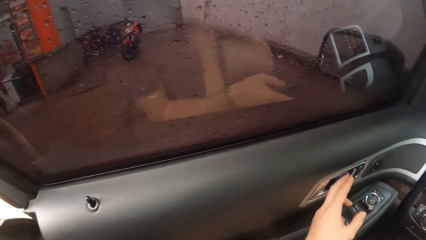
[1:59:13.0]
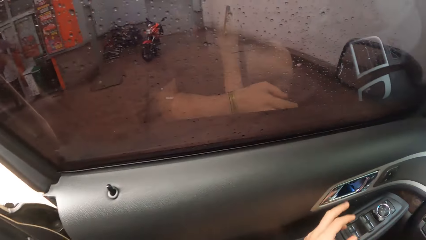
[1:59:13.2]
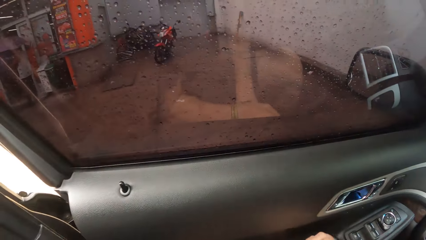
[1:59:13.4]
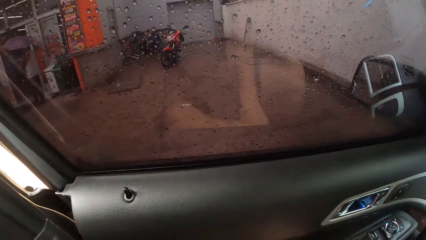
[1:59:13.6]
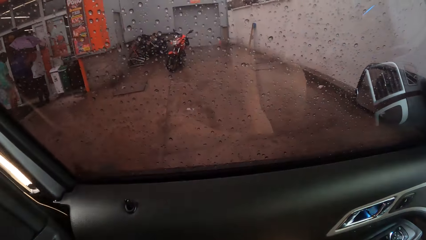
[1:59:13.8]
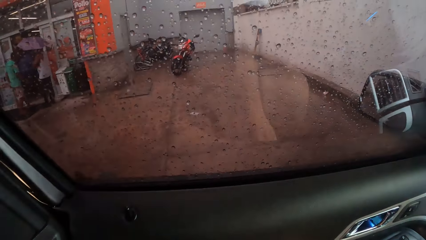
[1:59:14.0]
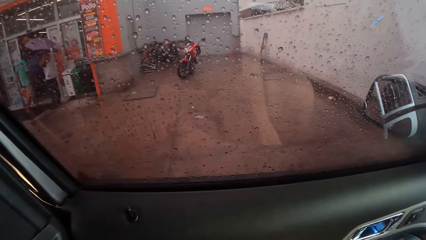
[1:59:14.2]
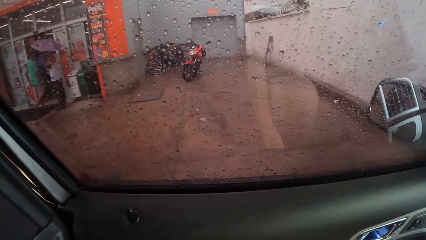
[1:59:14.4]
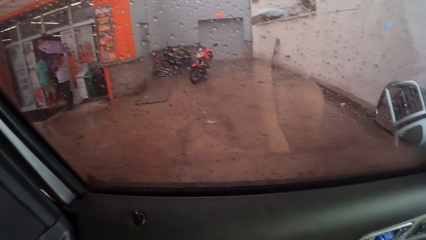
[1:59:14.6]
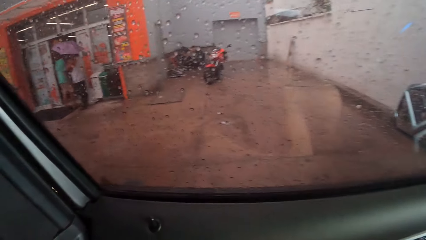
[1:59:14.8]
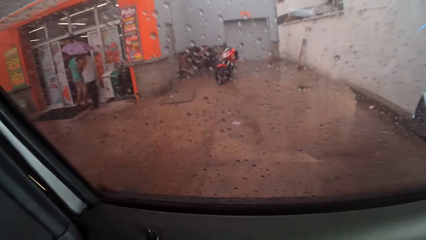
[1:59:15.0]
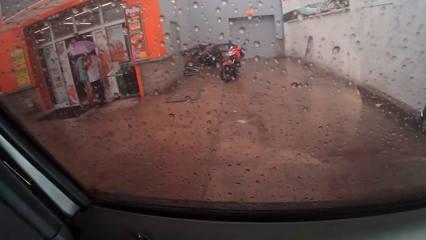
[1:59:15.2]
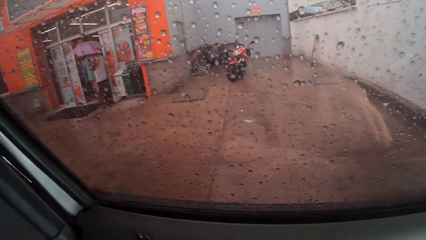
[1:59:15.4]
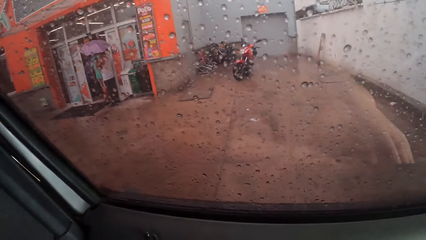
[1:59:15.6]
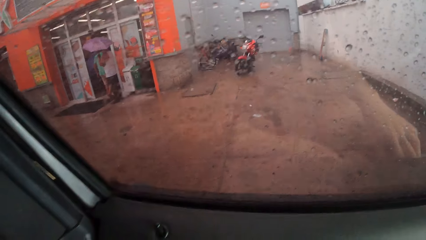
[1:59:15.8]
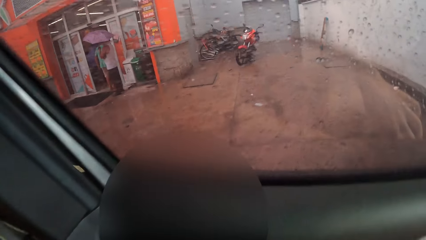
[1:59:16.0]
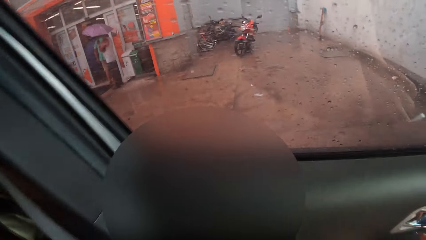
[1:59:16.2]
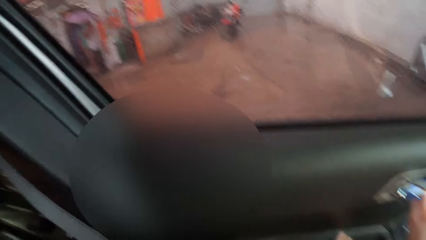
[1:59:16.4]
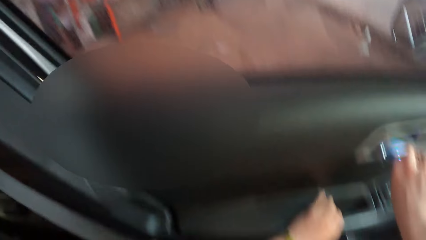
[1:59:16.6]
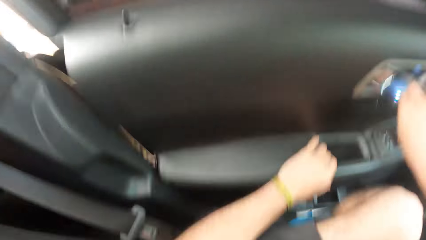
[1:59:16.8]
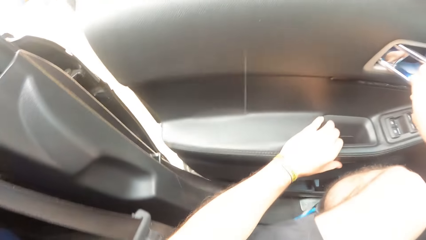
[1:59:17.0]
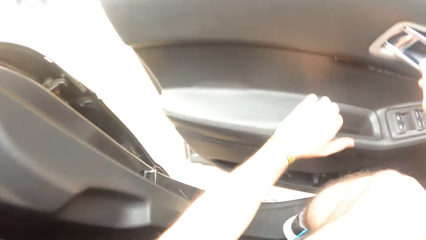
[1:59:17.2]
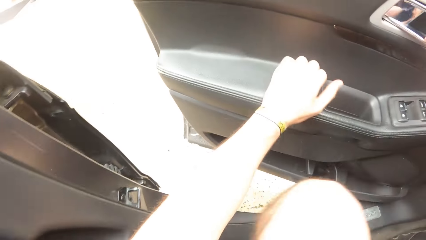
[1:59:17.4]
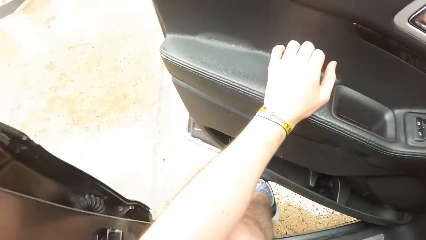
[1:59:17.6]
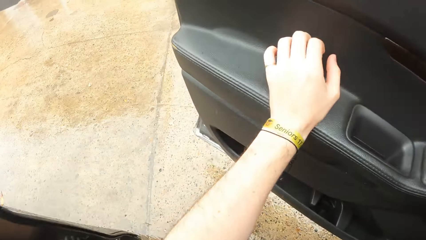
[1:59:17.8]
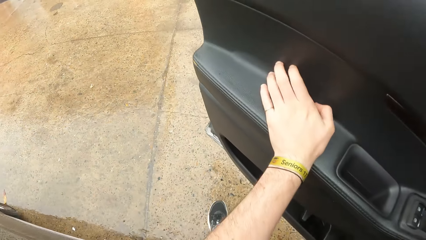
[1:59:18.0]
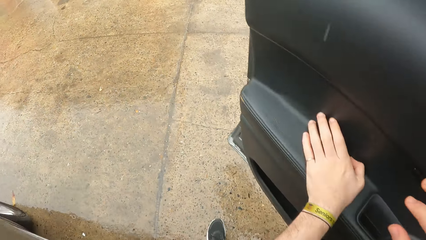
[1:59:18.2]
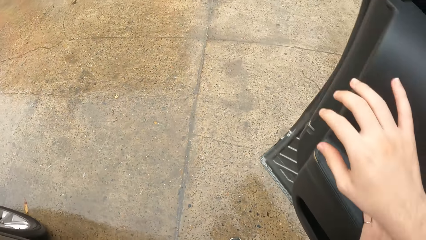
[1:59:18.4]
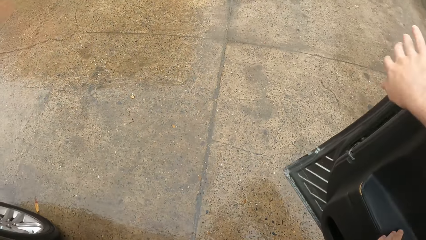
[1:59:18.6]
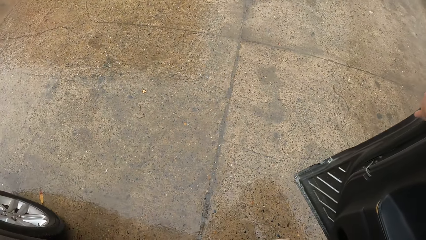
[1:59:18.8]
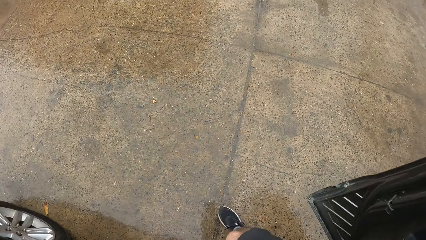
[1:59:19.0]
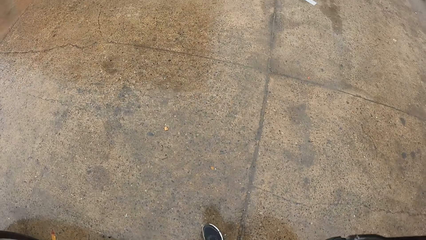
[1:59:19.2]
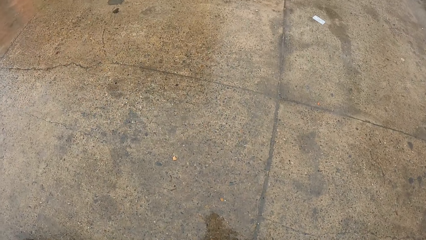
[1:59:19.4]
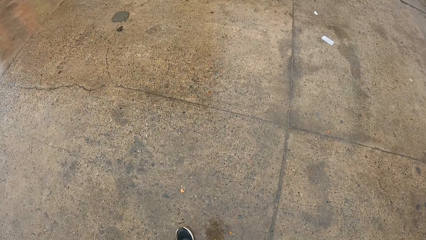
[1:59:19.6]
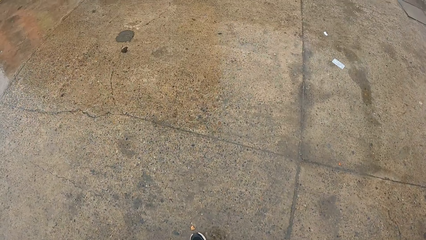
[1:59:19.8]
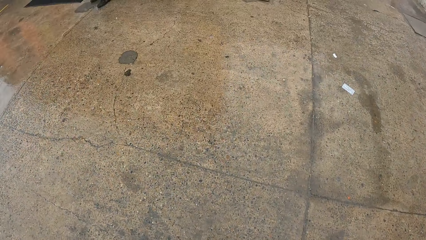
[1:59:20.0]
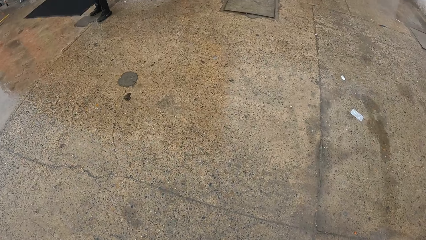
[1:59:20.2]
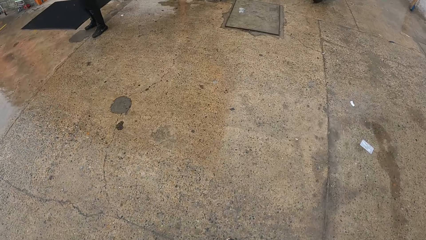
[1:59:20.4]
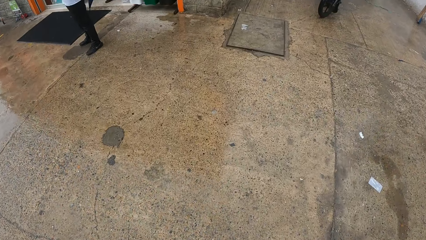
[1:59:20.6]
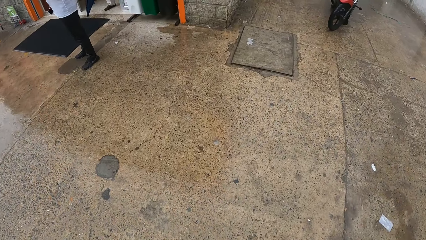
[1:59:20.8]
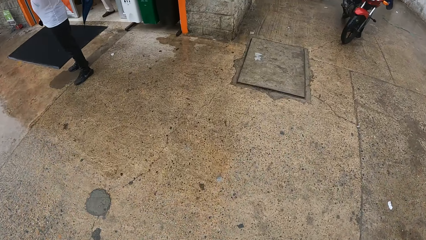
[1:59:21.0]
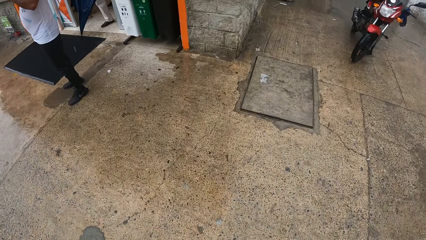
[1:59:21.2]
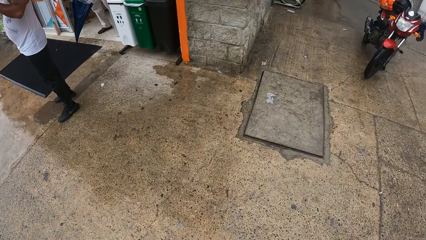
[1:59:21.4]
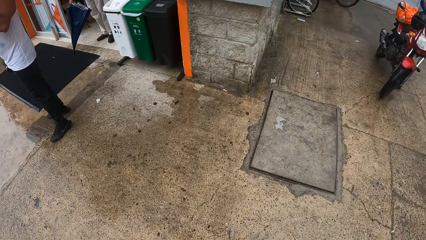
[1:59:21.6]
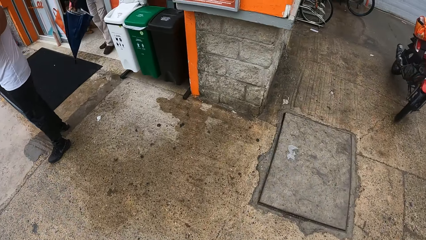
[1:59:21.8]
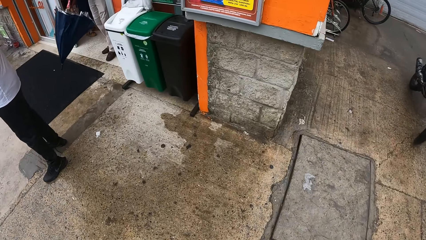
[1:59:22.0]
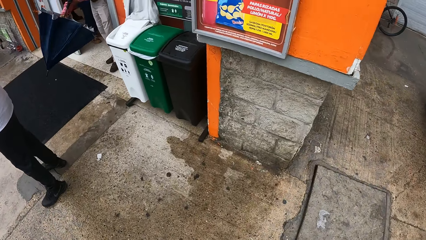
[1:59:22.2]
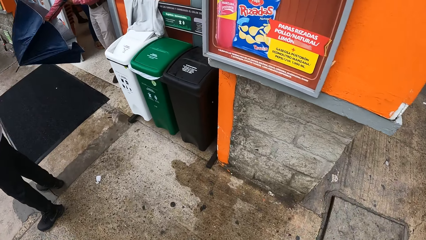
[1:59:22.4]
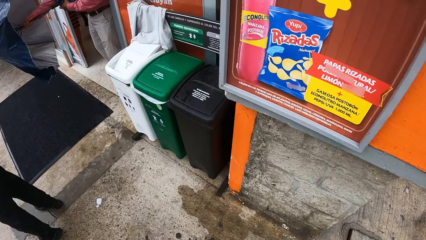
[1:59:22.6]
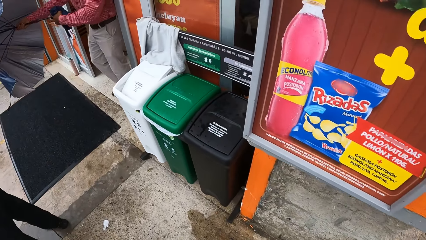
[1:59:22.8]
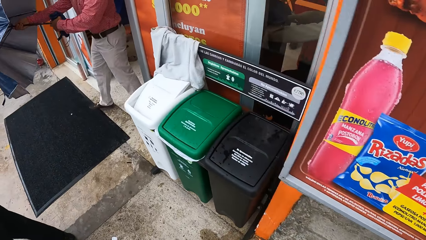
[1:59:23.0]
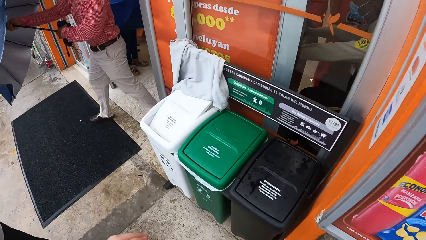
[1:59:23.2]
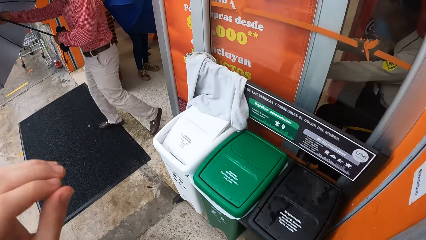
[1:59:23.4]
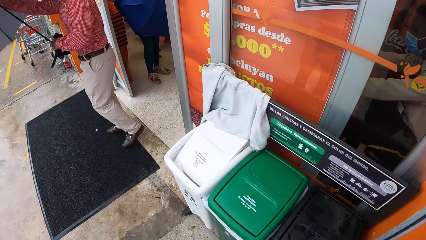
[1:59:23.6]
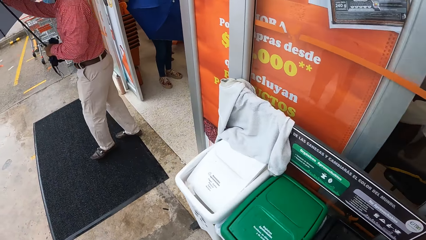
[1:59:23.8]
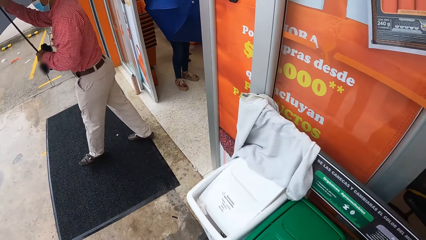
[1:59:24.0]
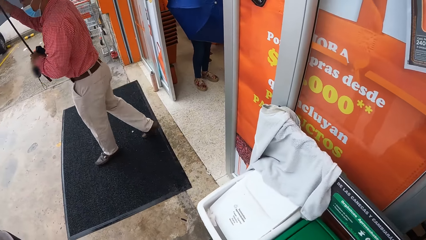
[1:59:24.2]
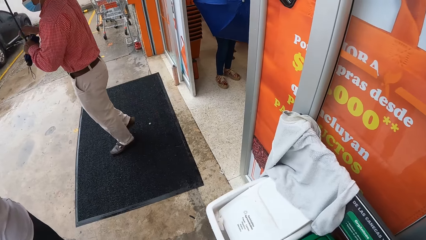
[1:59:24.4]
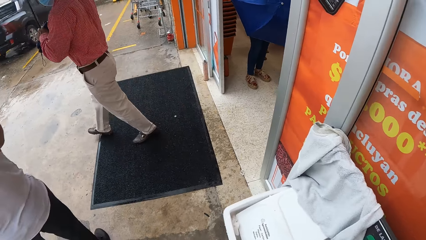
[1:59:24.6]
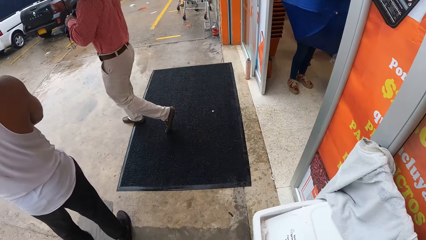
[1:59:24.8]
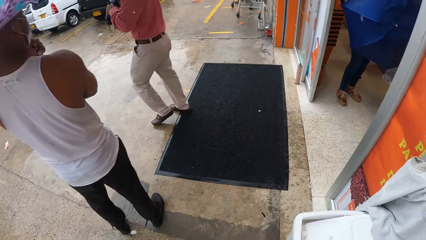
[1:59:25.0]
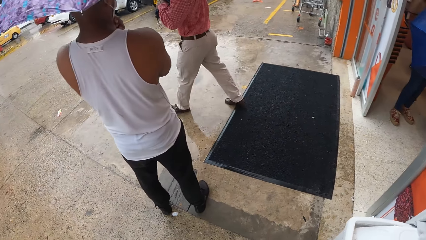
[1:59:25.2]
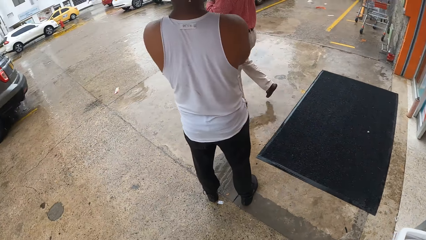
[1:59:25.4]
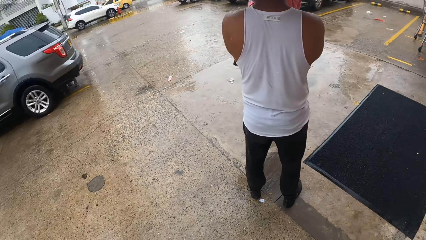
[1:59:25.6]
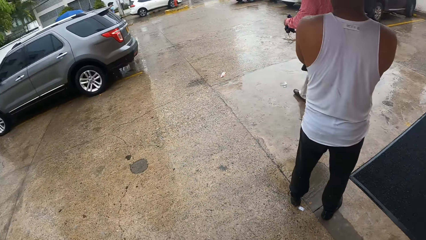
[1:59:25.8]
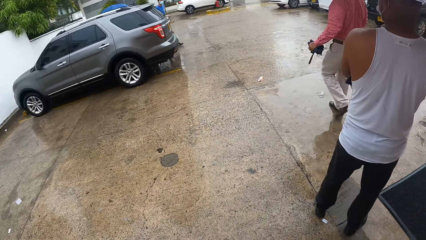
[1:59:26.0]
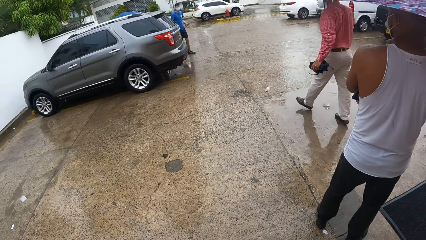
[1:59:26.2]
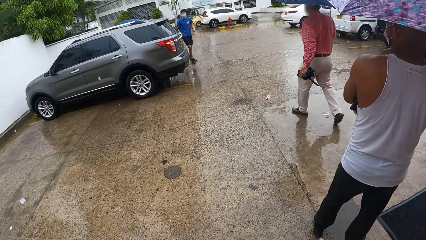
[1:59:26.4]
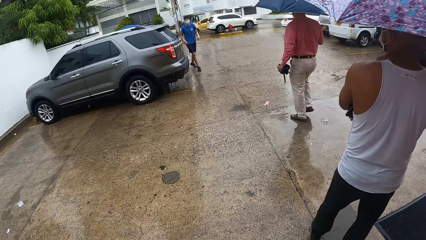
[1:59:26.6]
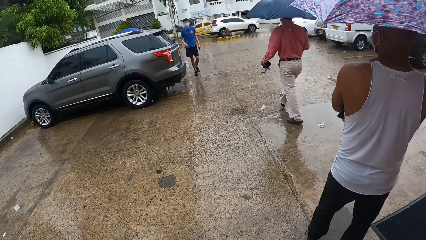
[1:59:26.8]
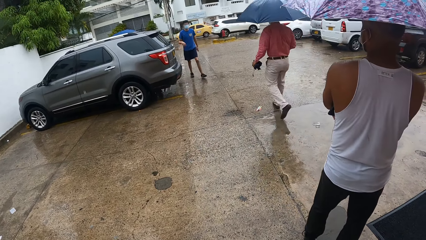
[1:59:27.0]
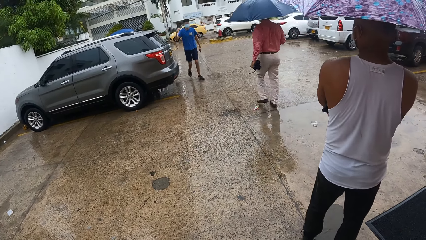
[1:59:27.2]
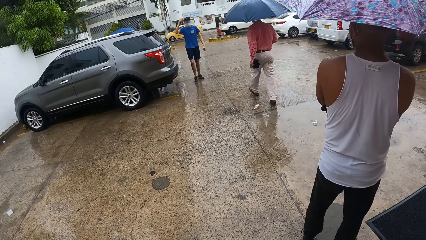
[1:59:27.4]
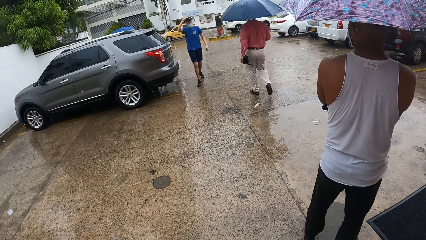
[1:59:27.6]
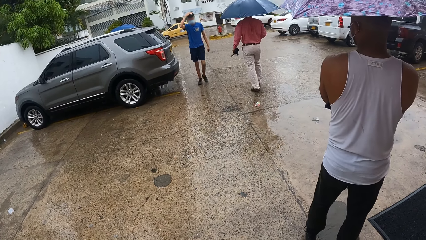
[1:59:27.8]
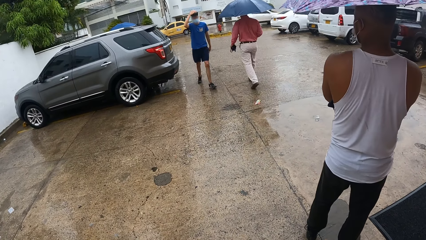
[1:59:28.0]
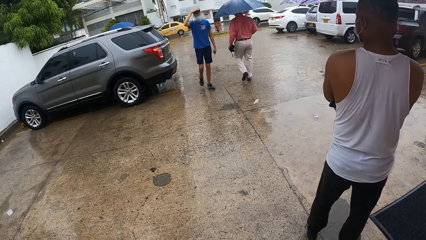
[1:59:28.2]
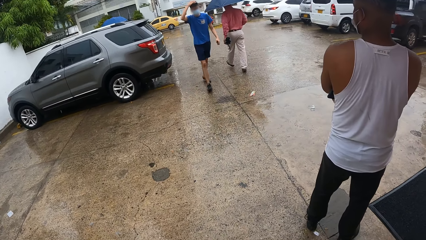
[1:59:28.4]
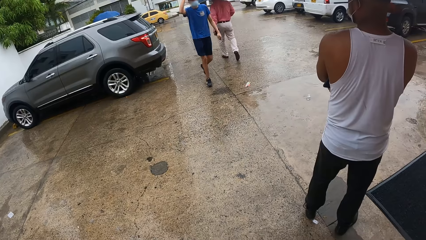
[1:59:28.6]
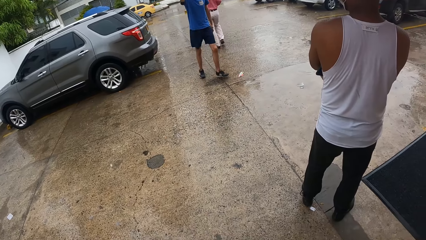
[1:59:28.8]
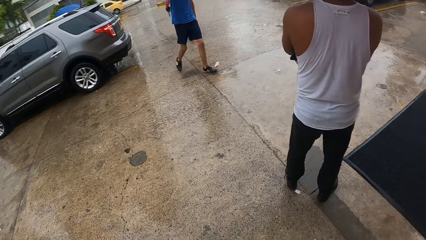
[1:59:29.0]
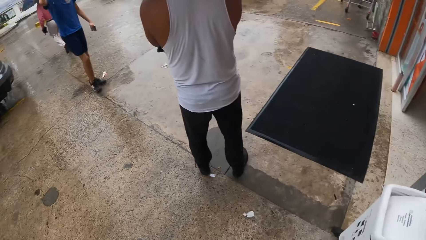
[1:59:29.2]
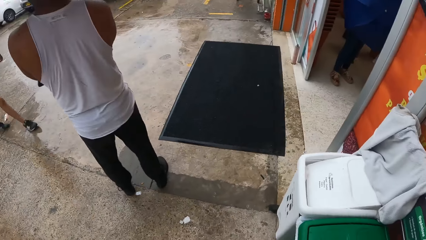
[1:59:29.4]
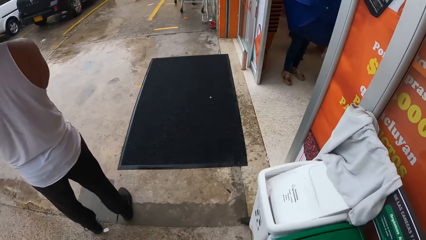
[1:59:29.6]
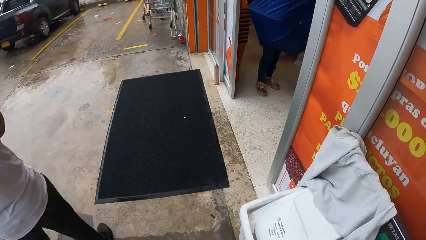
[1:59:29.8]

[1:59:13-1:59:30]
The camera wearer opens the car door. They move out of the car. They walk inside a supermarket. A man walks inside the supermarket.
